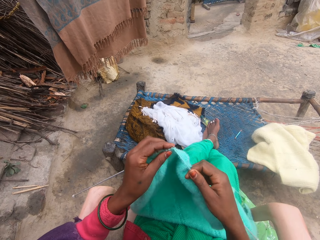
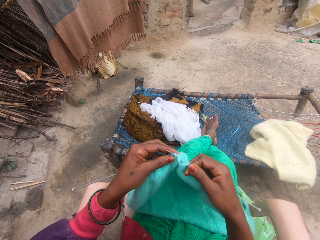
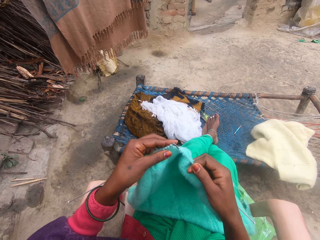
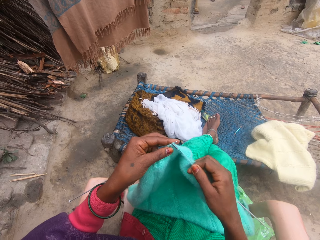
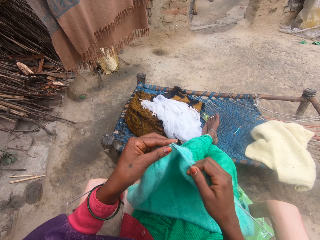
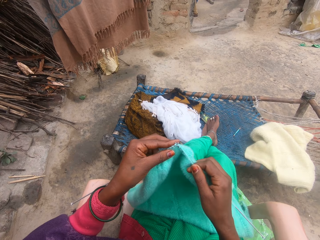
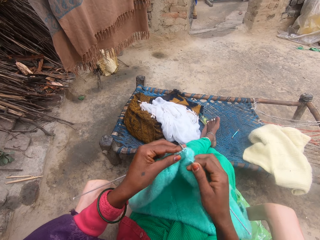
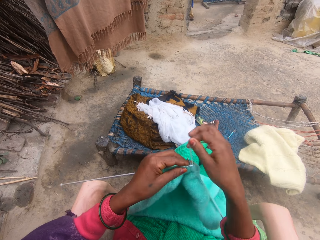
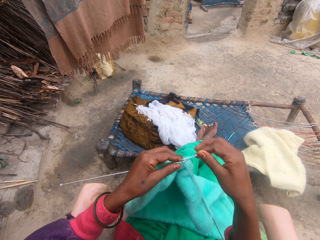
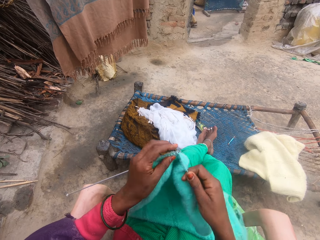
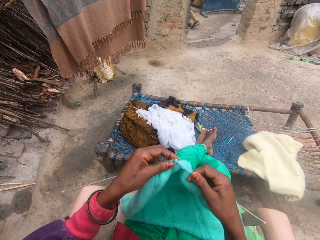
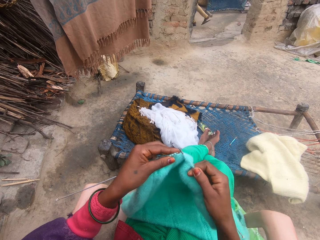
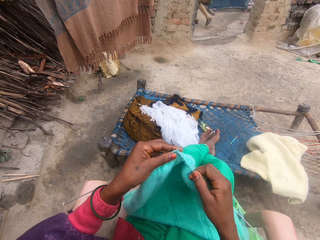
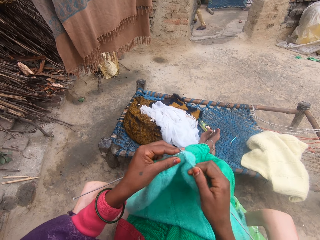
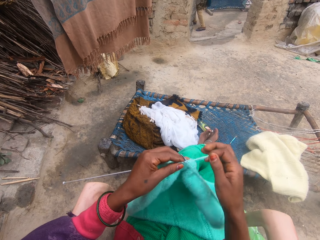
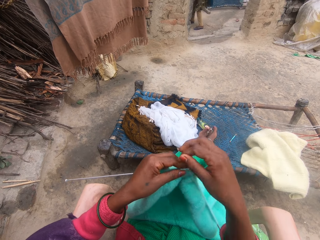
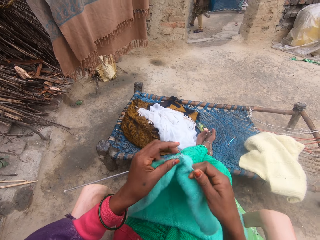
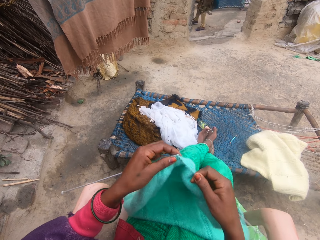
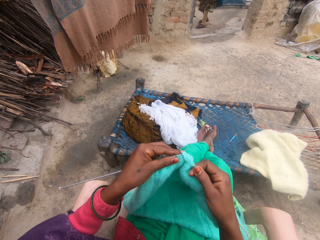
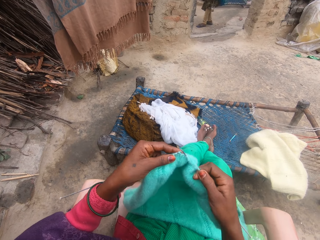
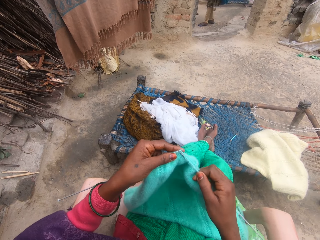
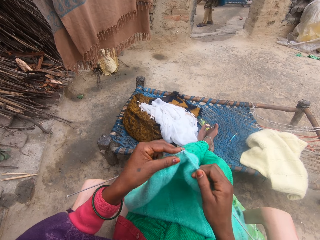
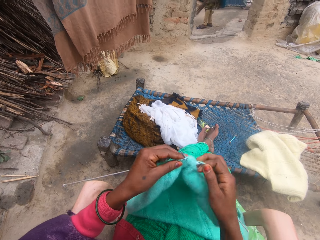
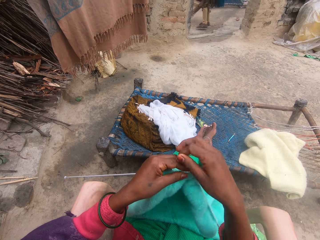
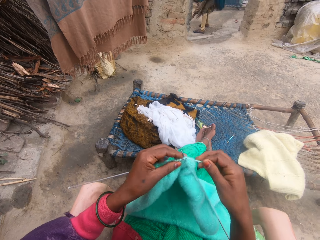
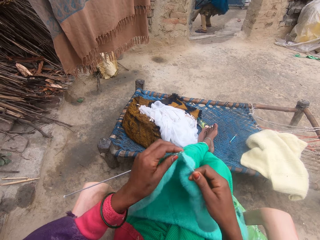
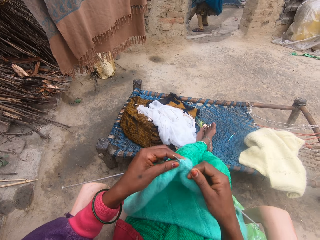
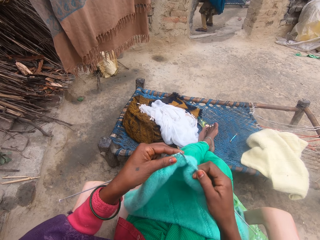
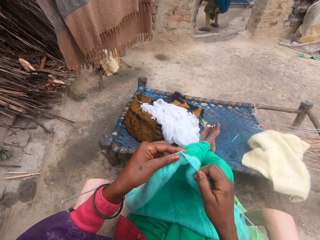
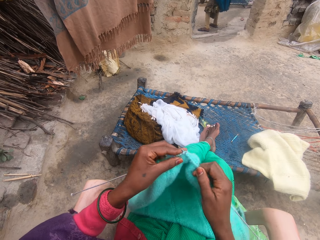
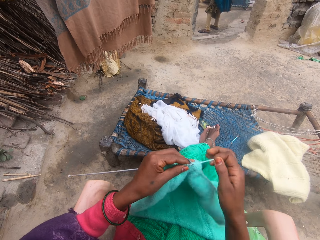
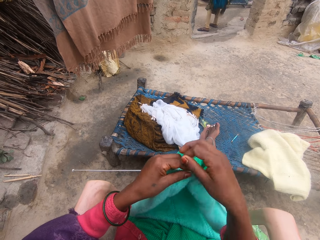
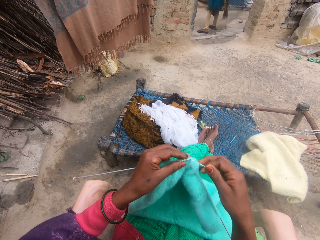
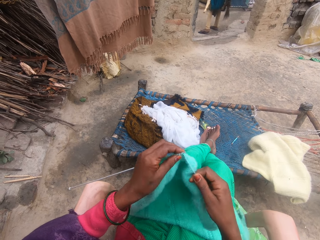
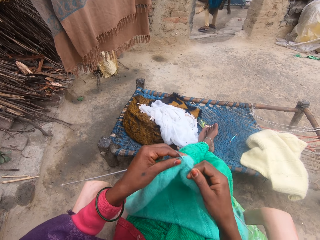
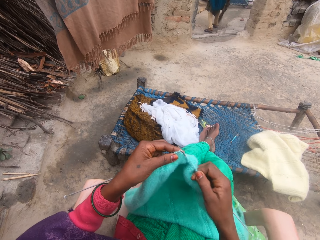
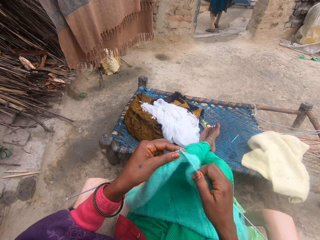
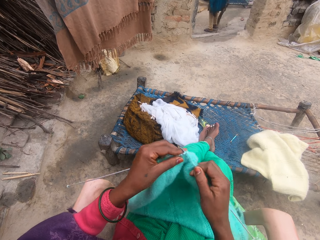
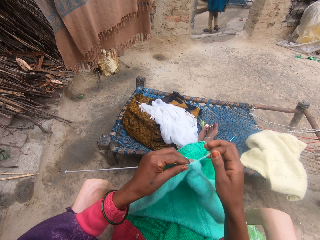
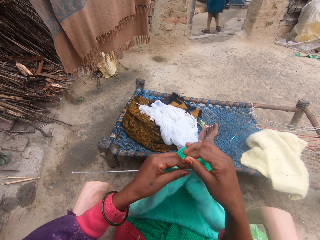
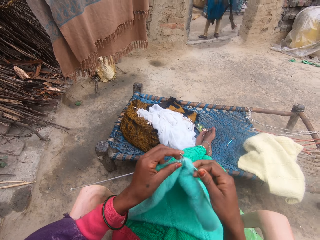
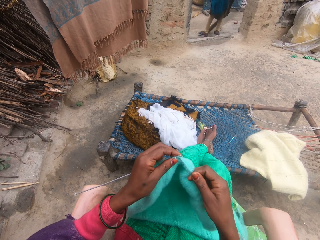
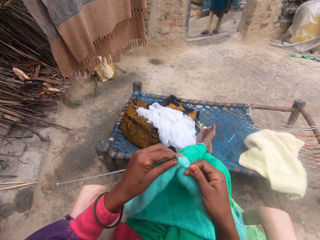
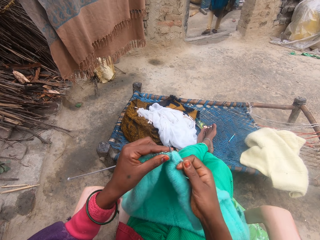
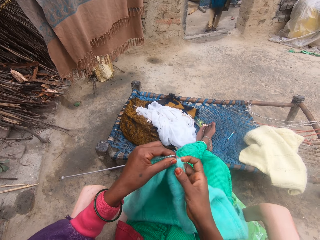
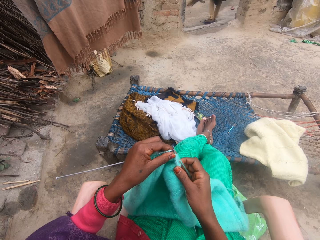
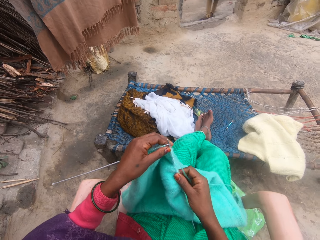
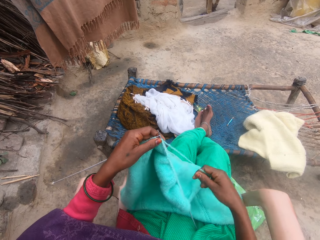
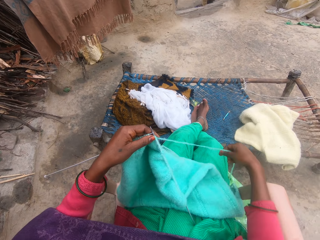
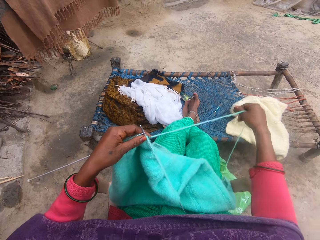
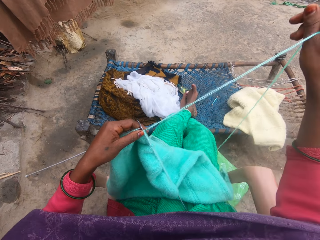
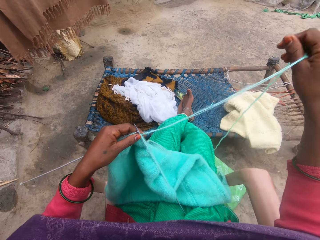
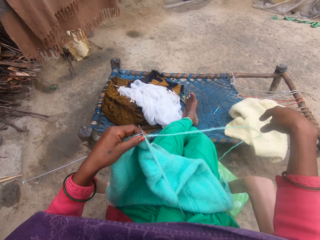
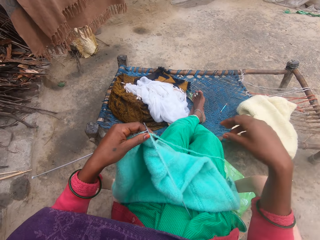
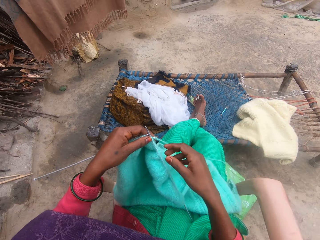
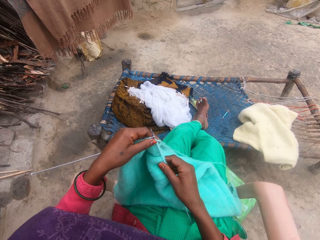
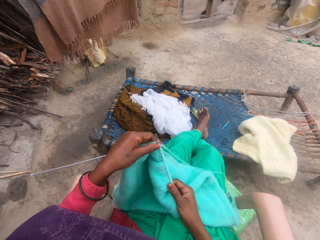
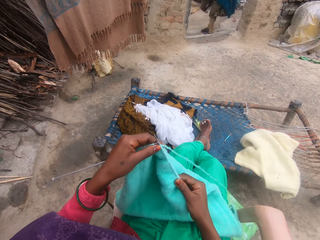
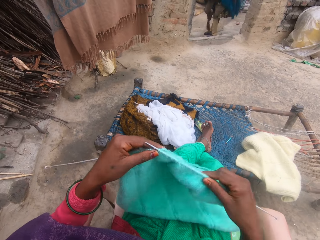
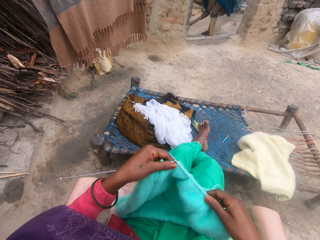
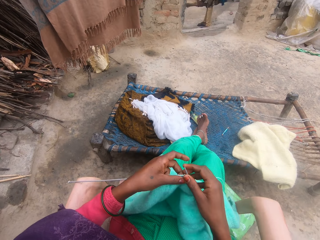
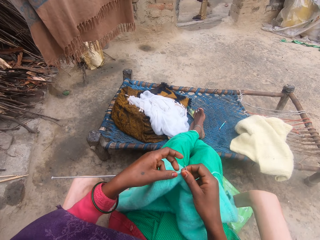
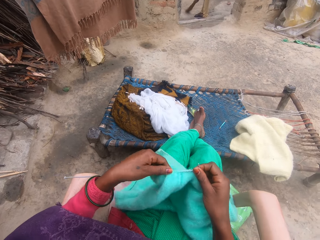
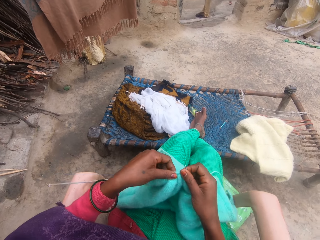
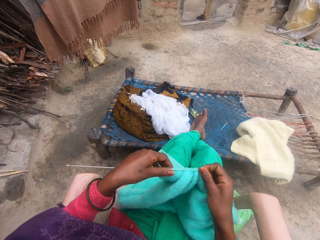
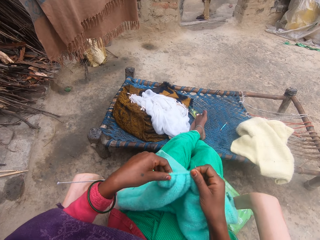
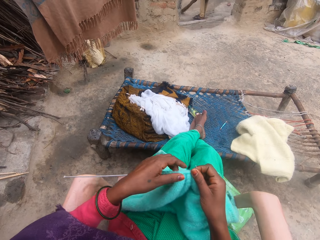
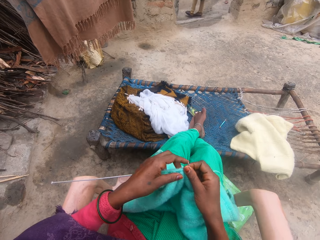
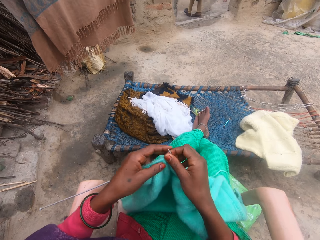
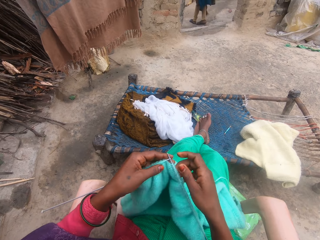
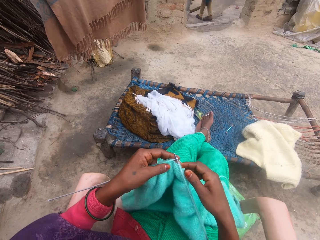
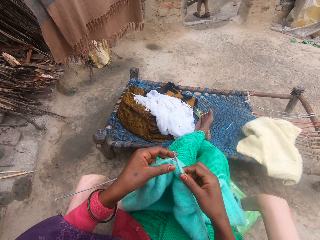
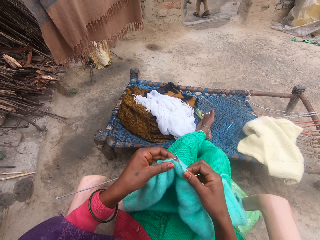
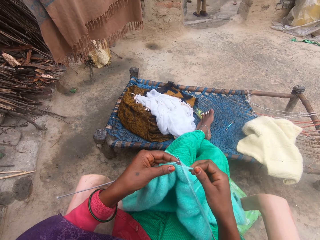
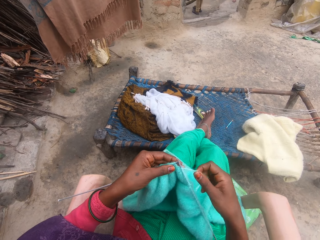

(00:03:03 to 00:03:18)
The camera wearer knits the yarn with the needle in her hands. She rolls the yarn on the needle. She knits the yarn with the needle in her hands. She rolls the yarn on the needle. She knits the yarn with the needle in her hands. She rolls the yarn on the needle. She knits the yarn with the needle in her hands. She rolls the yarn on the needle. A person holds the broom. The camera wearer knits the yarn with the needle in her hands. She stretches the yarn with her hand. She adjusts the yarn in the needle.

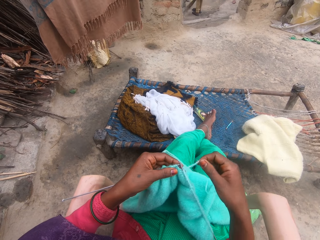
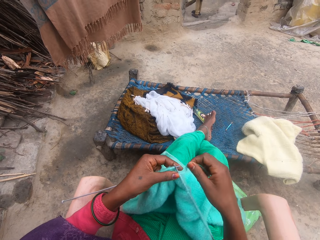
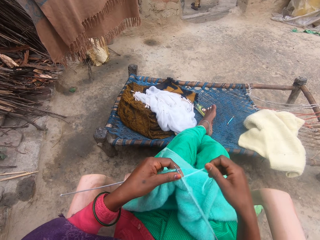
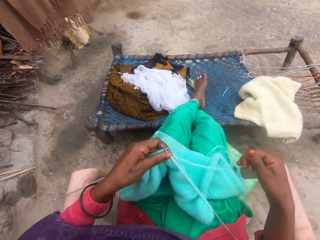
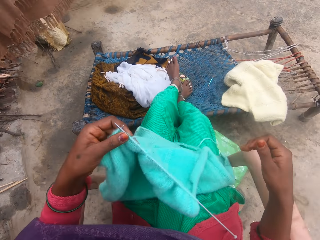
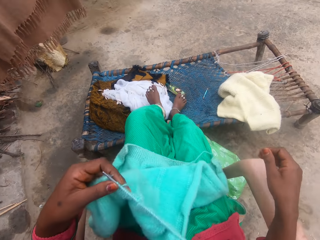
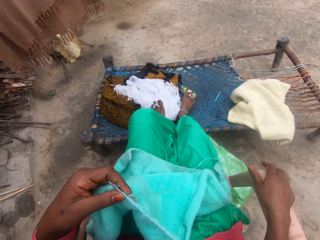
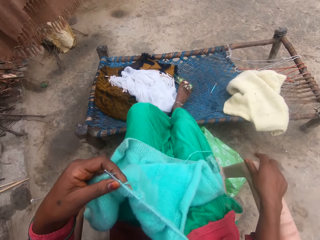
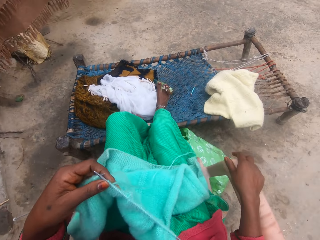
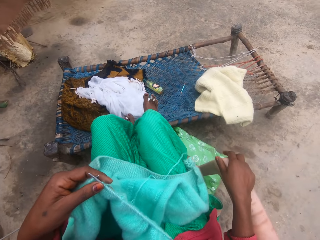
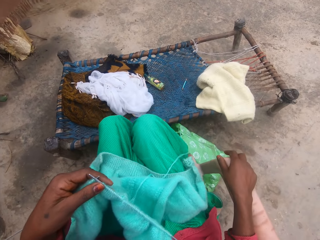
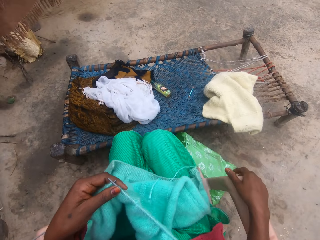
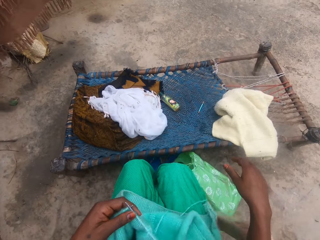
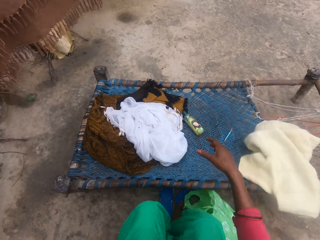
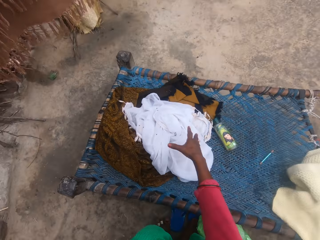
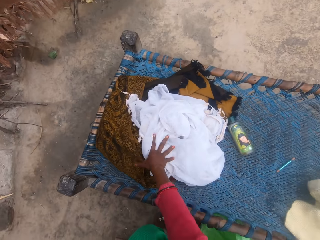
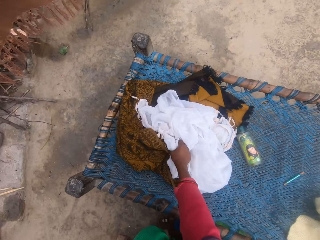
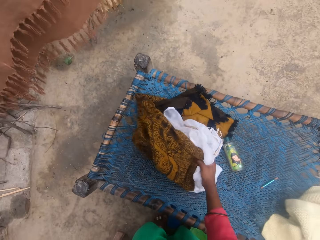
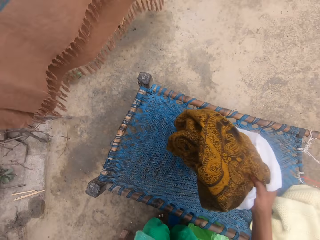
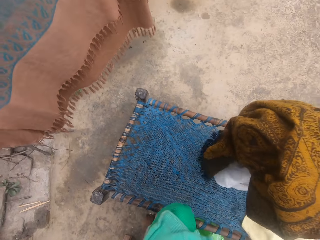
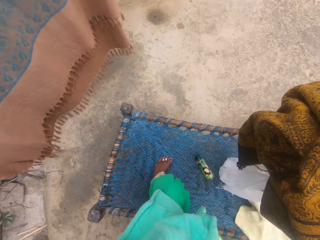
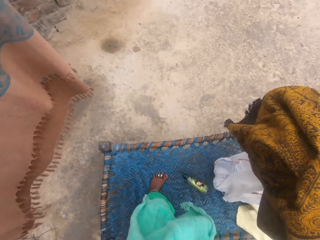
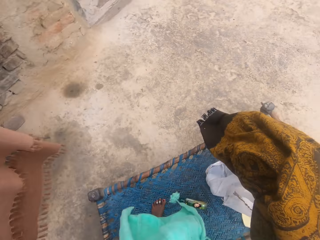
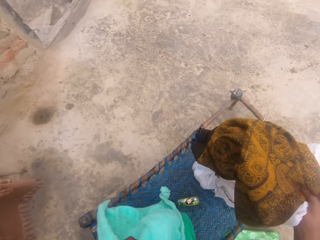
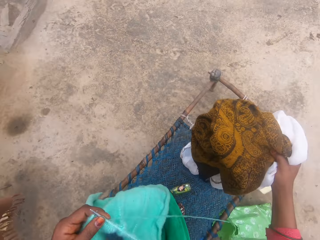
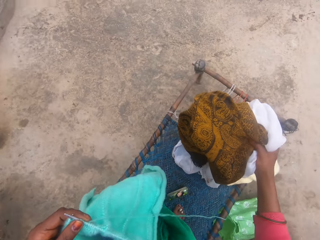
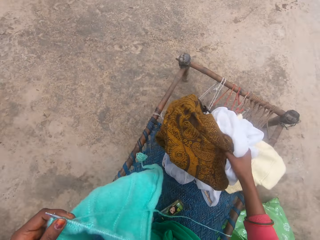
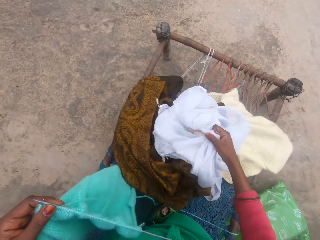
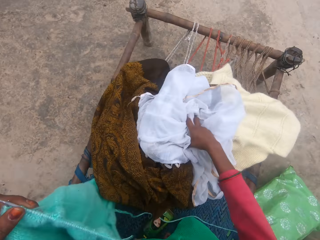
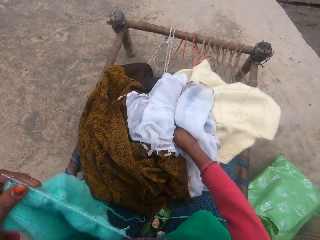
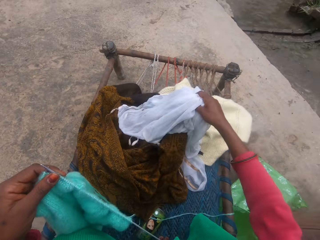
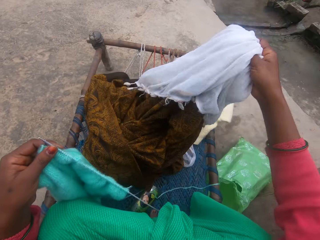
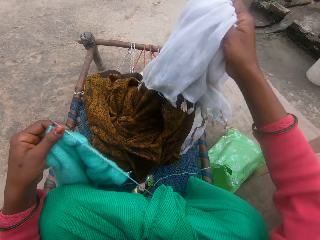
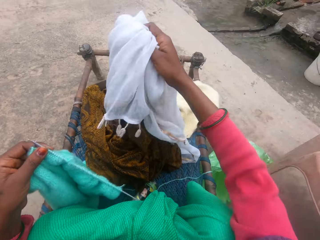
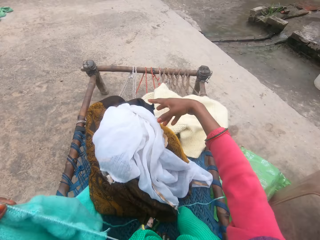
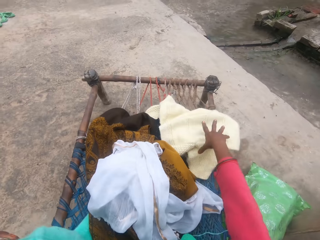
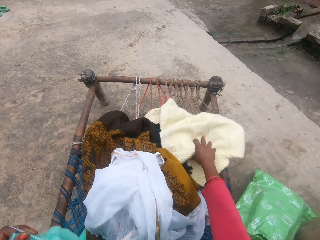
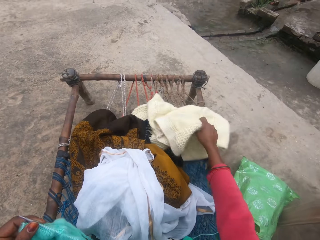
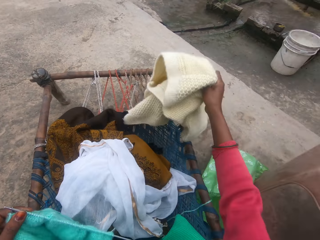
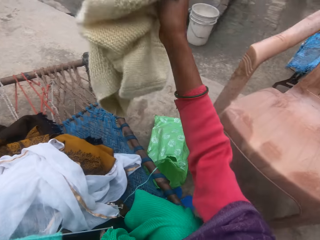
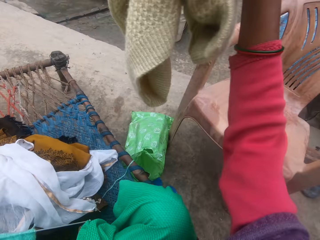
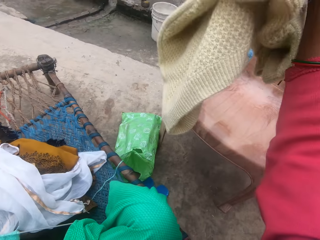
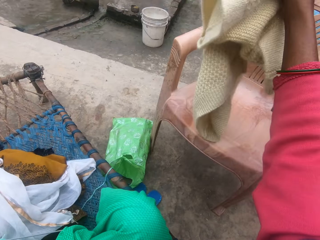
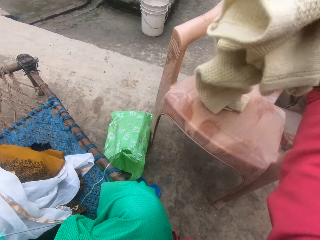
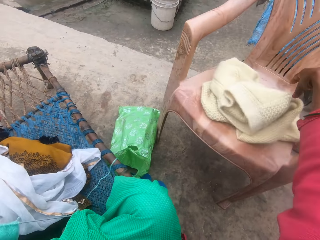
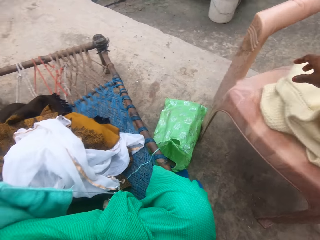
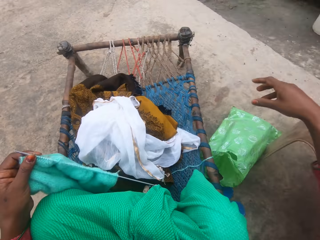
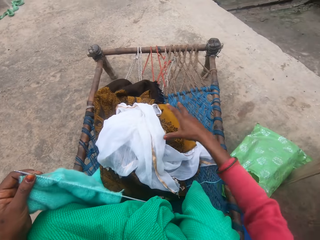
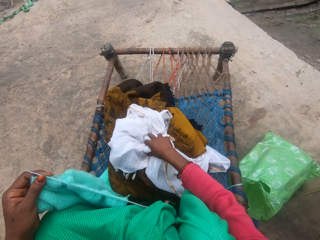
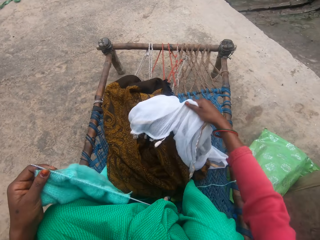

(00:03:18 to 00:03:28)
The camera wearer adjusts her legs. She picks up something from the top of a mat table. She climbs on the mat. She drops the cloths on the mat. She arranges the cloth on the mat. She picks up the cardigan on the mat. She holds the fabric. She drops the cardigan on a plastic chair.
